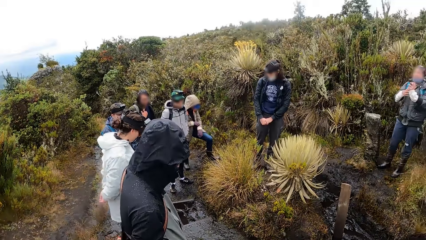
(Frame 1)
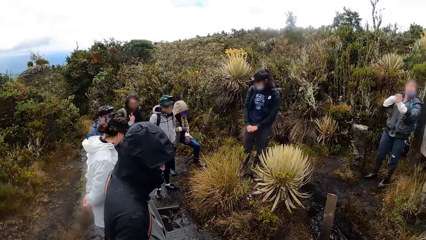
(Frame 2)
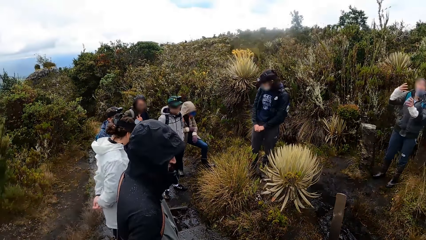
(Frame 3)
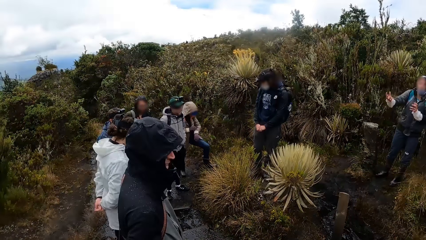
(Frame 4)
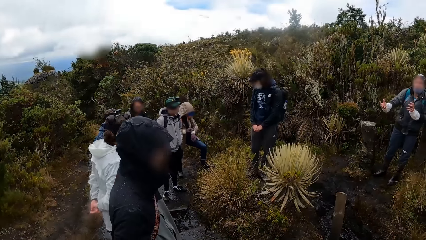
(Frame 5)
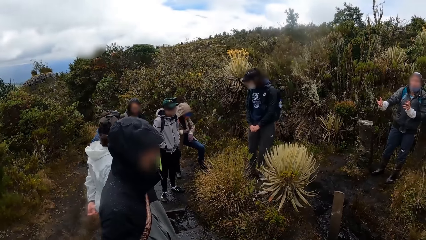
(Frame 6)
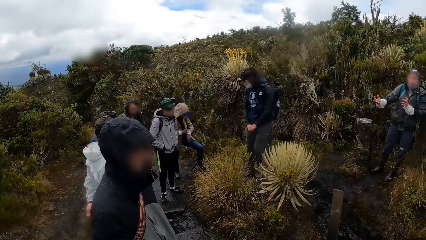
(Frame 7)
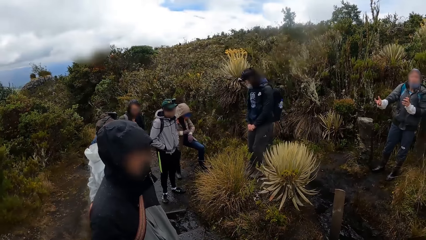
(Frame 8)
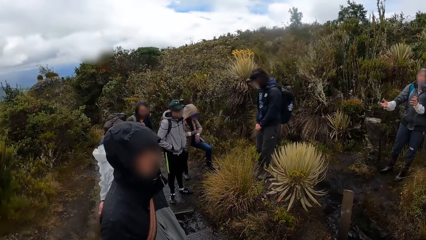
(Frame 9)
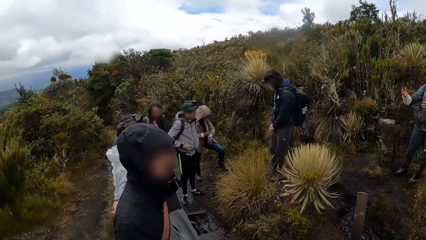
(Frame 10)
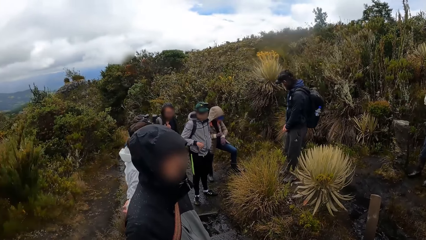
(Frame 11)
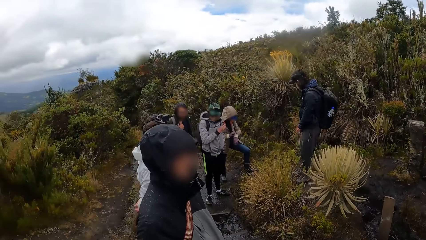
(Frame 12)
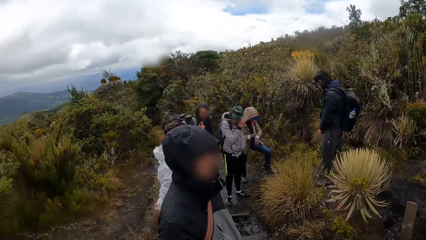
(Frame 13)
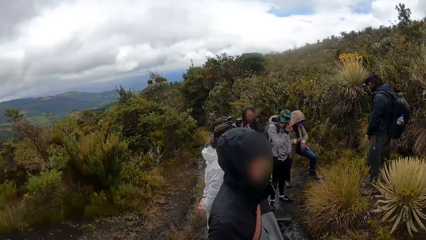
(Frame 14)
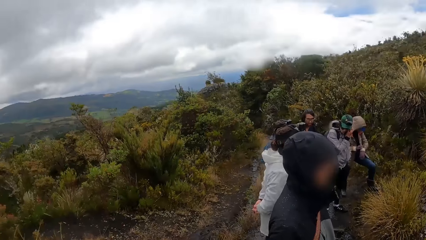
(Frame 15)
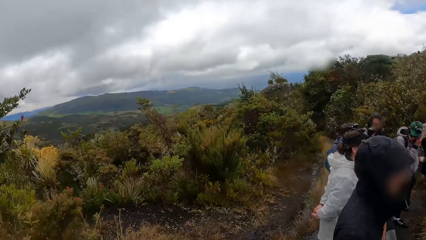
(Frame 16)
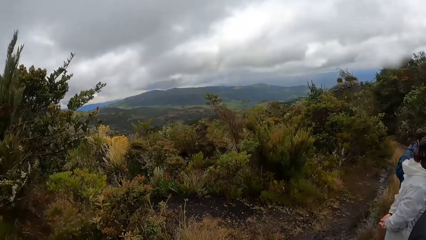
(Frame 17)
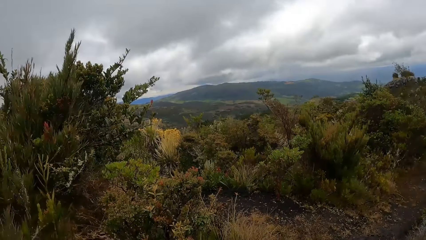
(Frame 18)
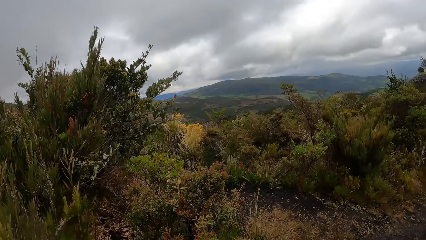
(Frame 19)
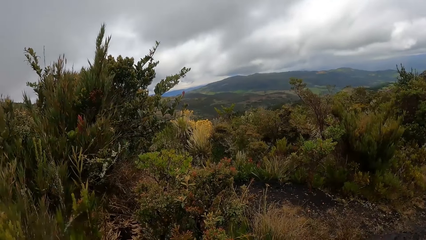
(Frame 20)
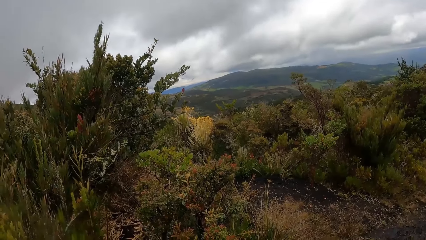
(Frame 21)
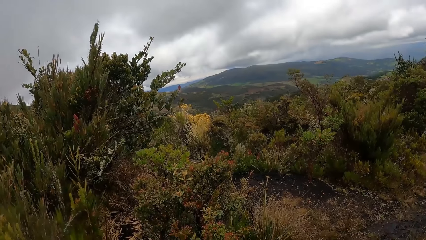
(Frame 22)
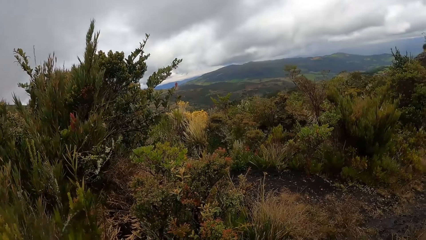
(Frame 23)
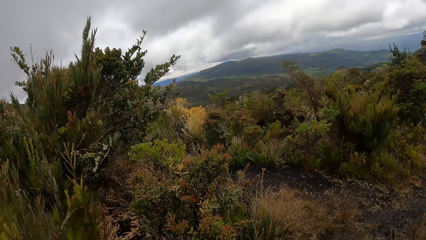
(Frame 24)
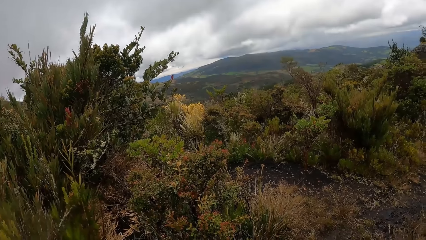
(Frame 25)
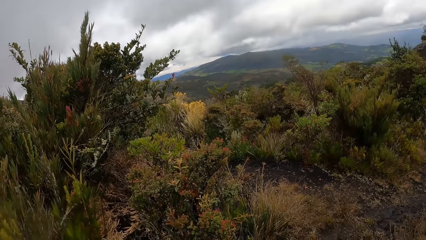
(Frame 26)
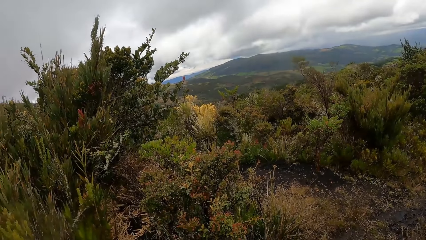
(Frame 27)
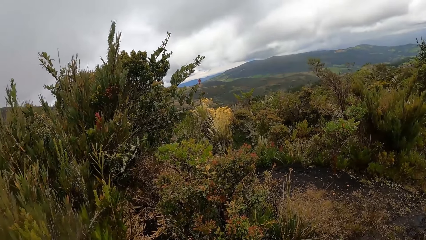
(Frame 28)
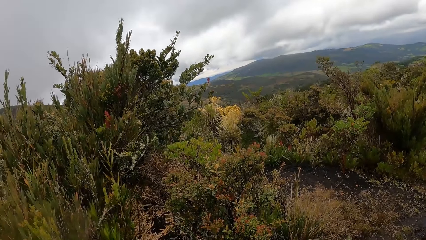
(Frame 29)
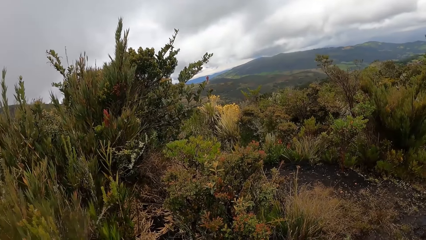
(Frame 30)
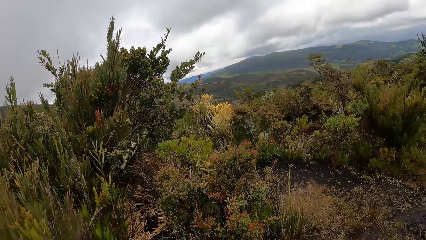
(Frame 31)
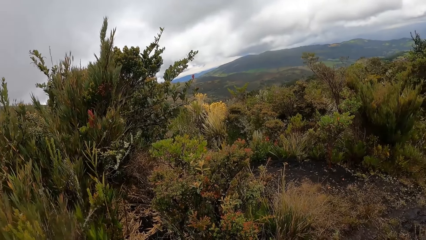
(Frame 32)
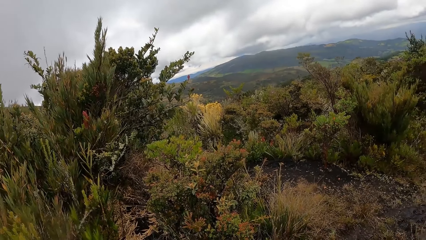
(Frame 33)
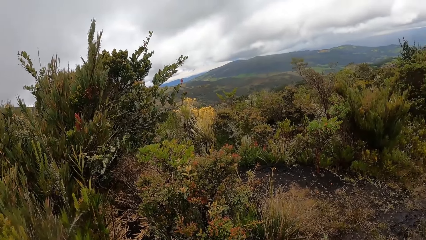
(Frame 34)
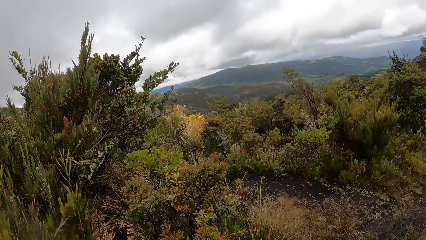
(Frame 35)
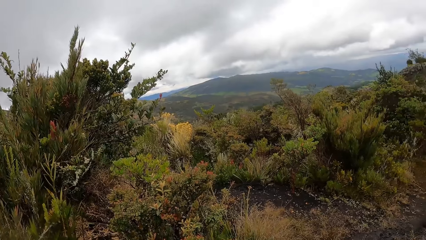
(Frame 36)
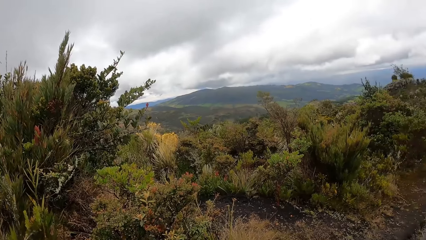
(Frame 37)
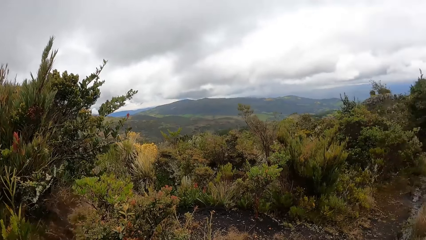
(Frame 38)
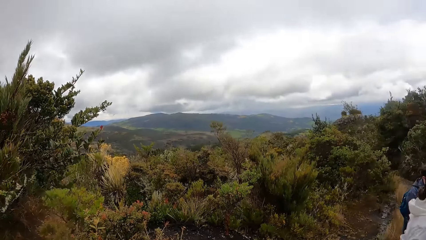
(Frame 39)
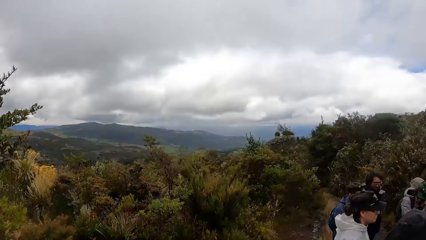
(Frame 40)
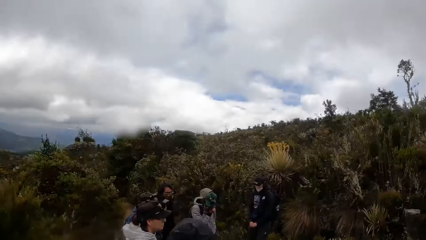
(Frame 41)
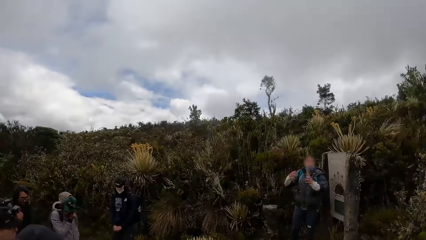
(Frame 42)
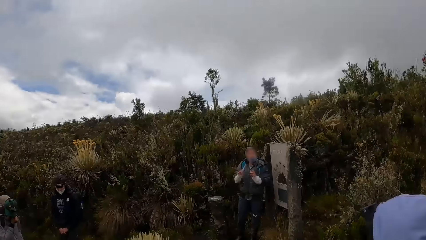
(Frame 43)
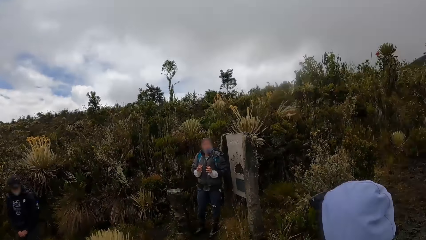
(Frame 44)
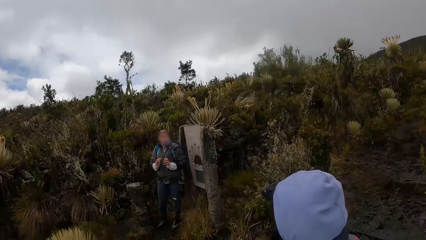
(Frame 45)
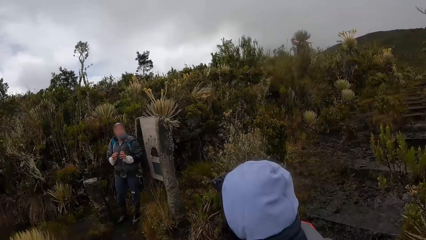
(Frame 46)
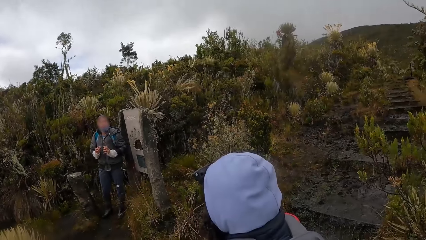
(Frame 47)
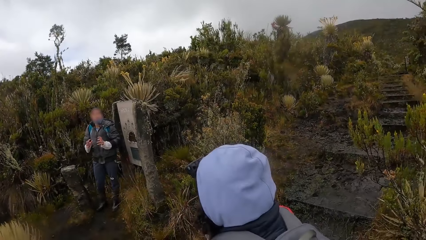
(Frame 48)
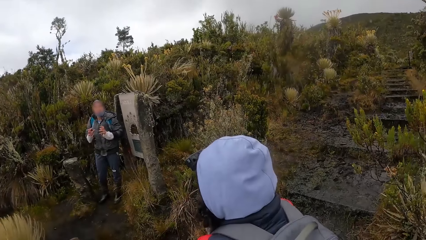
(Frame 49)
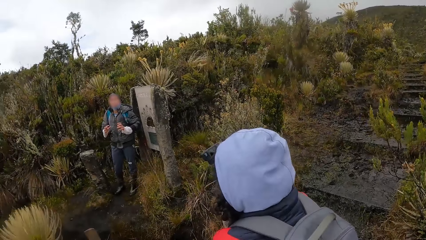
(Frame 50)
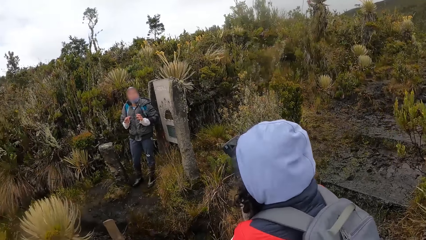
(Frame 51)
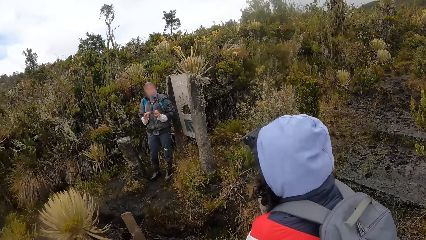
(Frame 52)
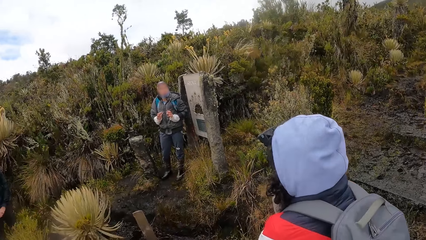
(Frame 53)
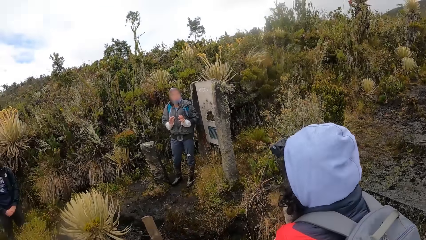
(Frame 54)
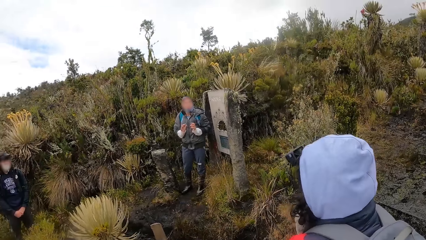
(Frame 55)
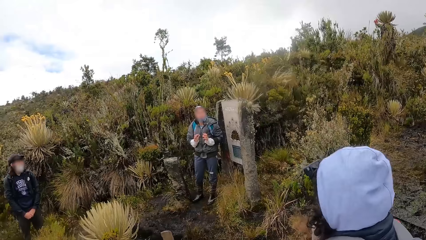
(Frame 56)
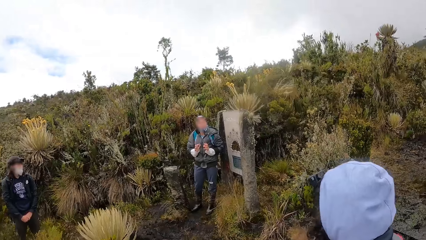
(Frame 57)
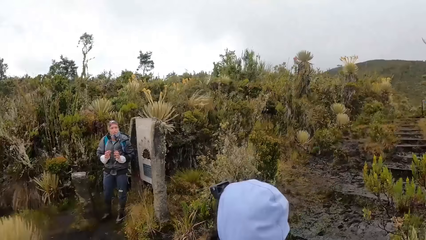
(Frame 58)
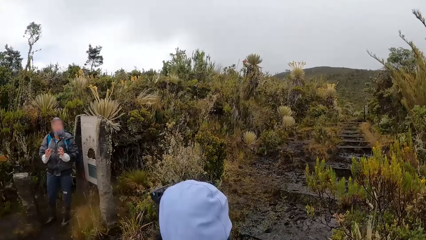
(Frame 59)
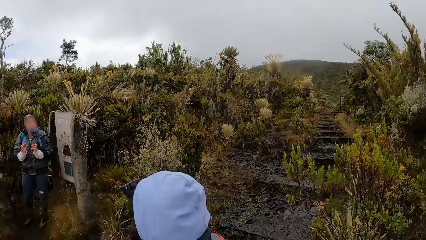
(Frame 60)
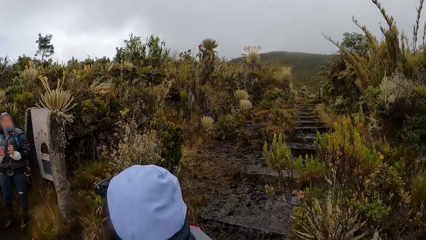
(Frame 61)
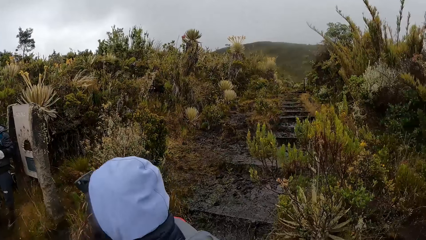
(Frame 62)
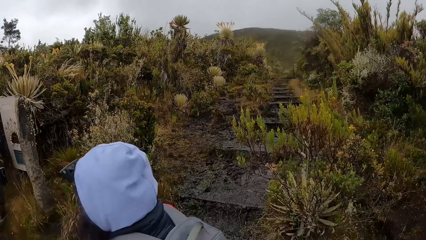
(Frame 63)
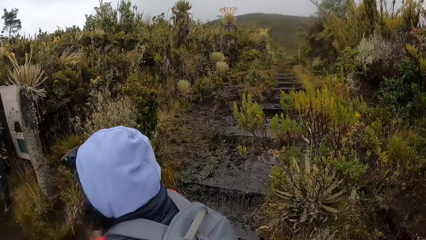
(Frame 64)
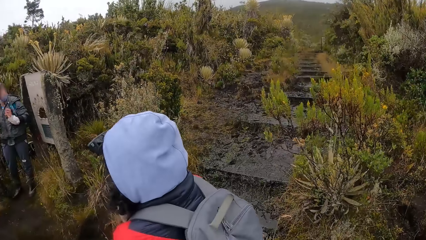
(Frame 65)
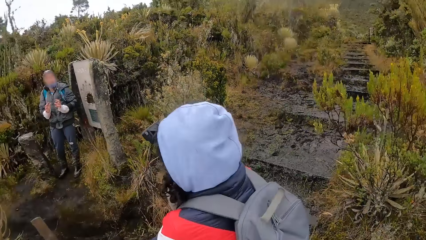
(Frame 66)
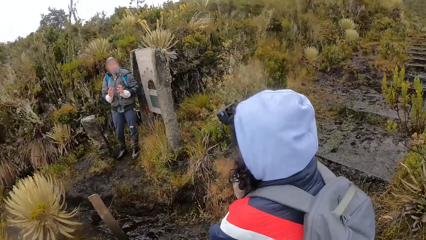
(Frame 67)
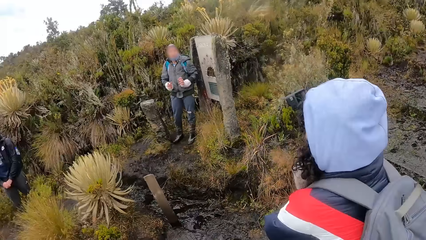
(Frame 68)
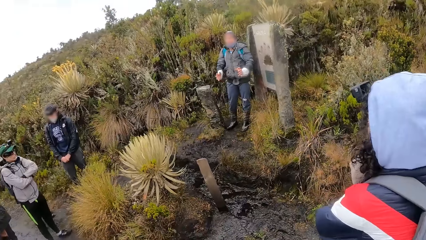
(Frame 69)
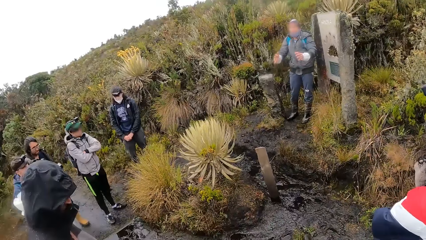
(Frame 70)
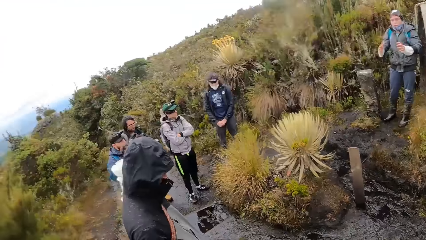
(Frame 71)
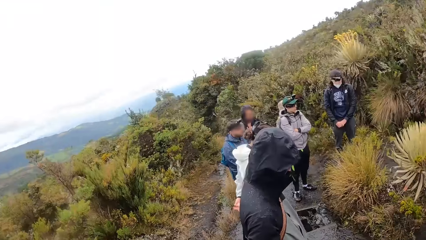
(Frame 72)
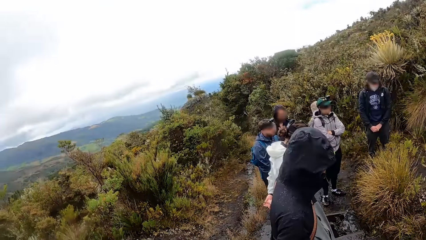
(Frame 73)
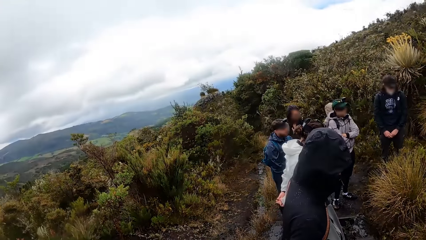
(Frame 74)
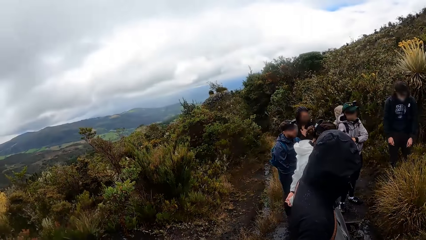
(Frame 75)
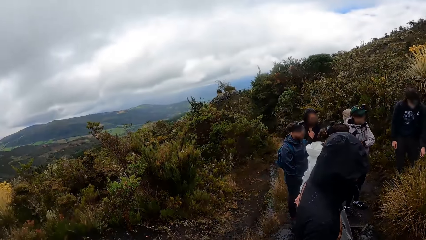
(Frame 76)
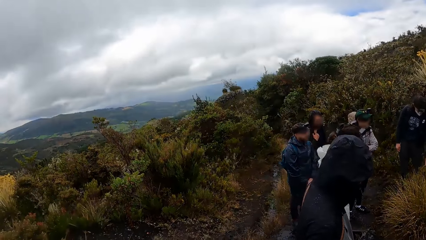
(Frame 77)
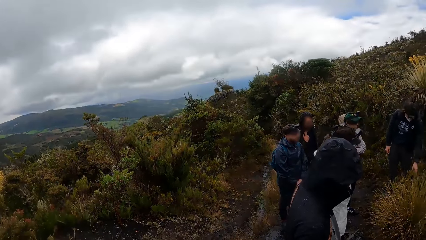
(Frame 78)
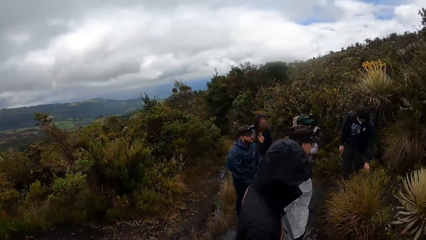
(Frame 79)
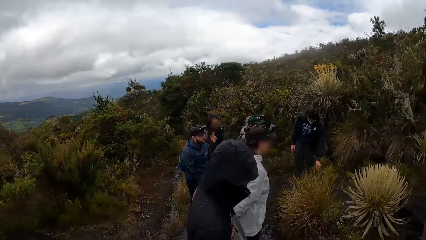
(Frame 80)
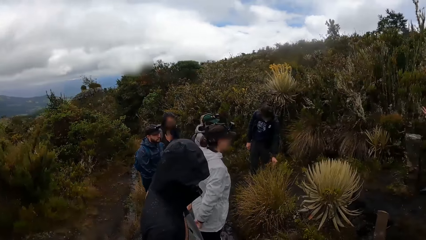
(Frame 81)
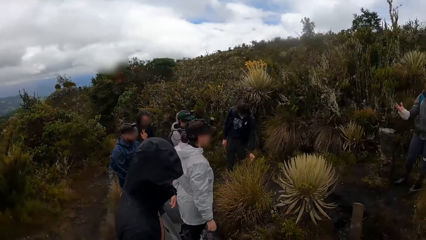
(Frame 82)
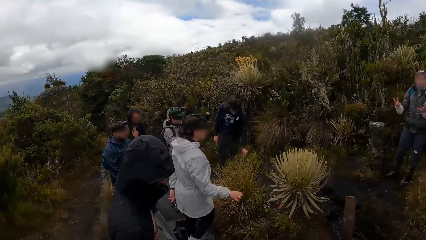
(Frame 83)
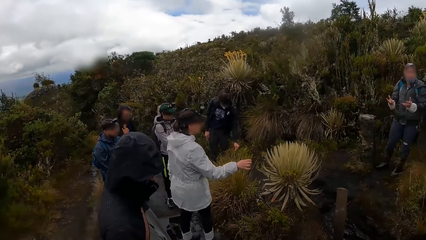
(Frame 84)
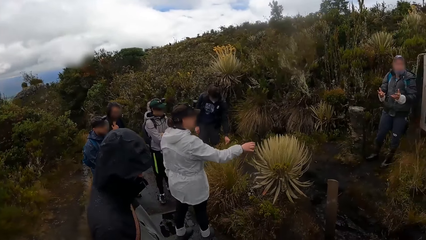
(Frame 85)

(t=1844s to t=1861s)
A woman uses gestures. A man looks around. The woman moves her hands. The man looks around. The woman uses gestures.
